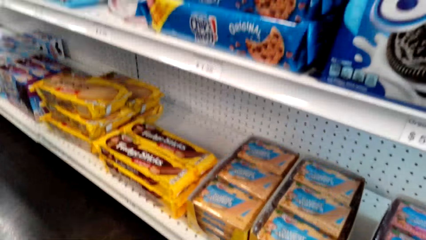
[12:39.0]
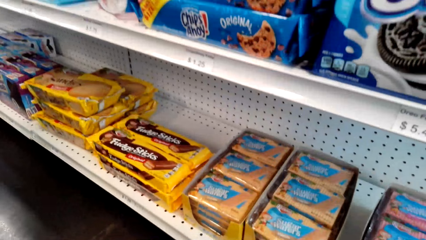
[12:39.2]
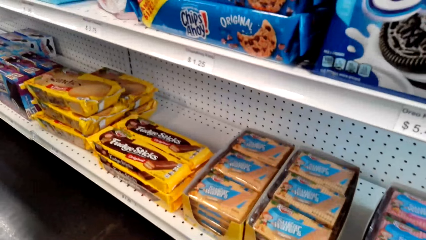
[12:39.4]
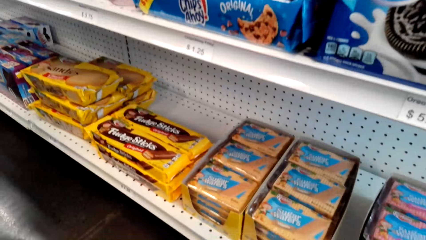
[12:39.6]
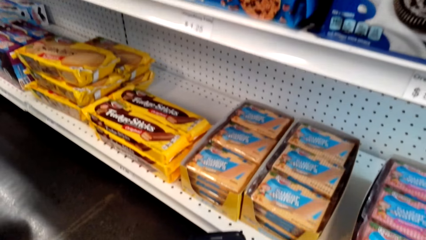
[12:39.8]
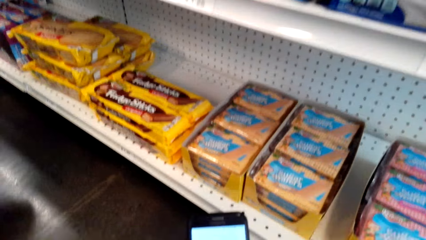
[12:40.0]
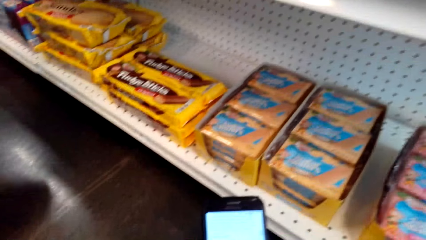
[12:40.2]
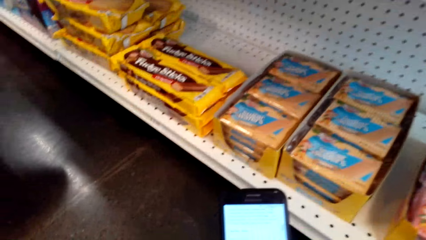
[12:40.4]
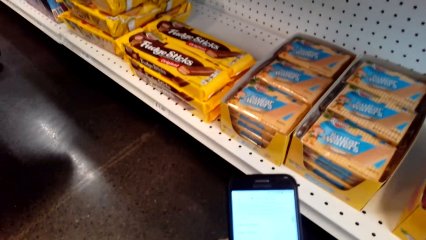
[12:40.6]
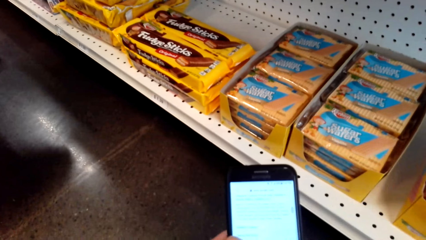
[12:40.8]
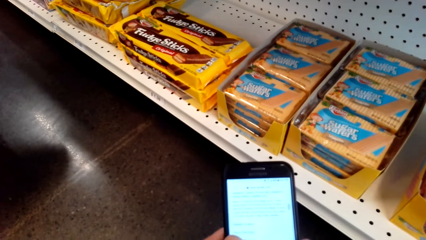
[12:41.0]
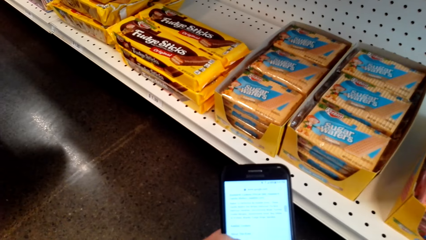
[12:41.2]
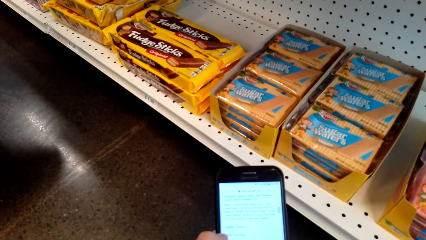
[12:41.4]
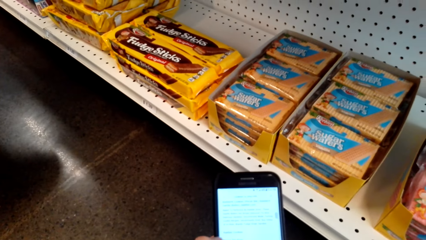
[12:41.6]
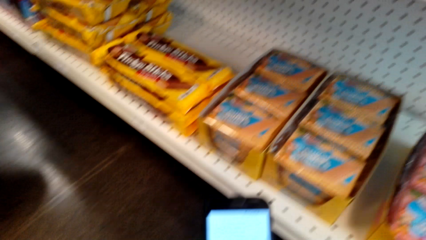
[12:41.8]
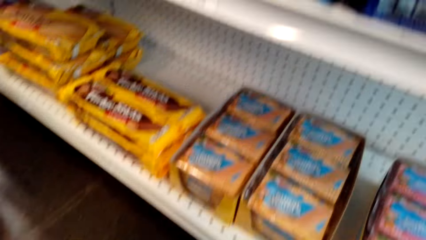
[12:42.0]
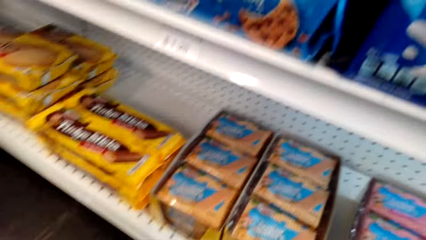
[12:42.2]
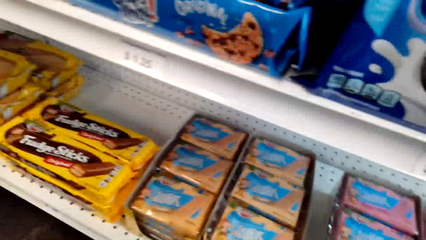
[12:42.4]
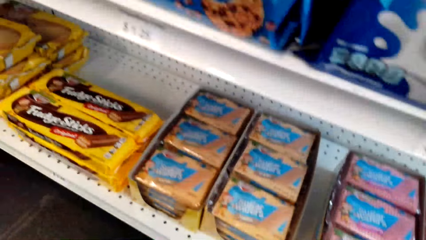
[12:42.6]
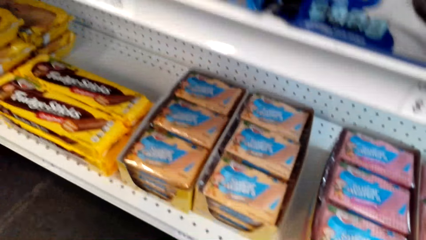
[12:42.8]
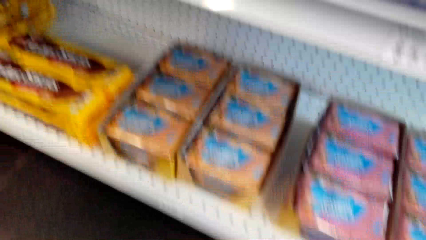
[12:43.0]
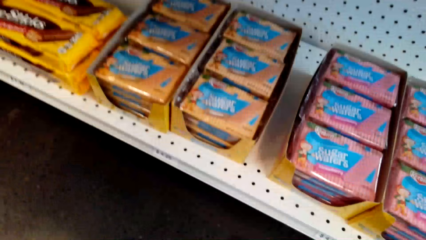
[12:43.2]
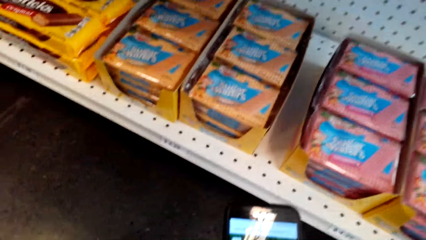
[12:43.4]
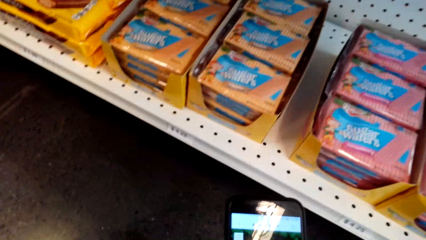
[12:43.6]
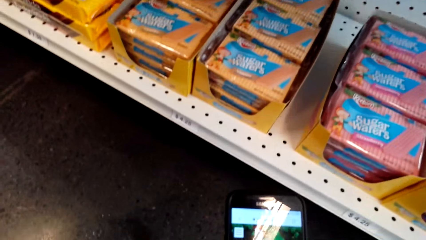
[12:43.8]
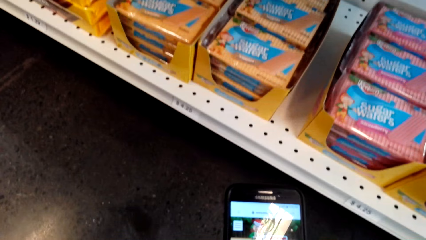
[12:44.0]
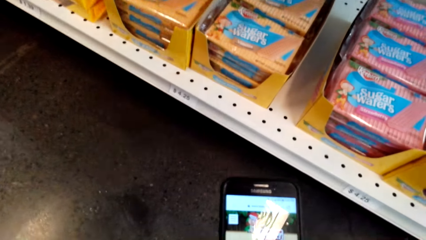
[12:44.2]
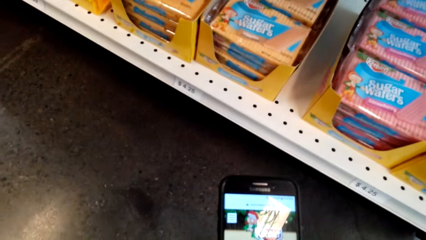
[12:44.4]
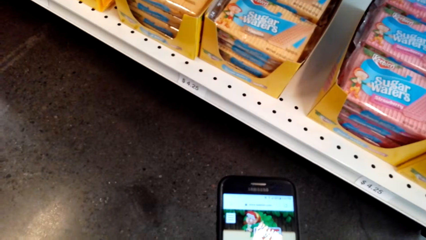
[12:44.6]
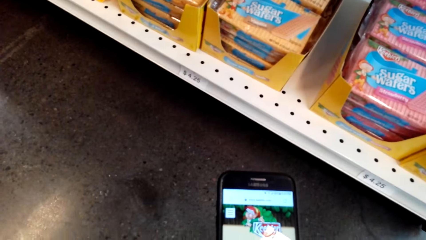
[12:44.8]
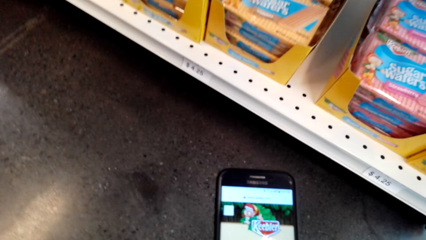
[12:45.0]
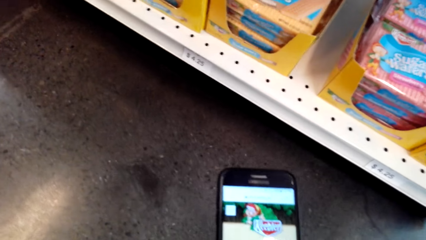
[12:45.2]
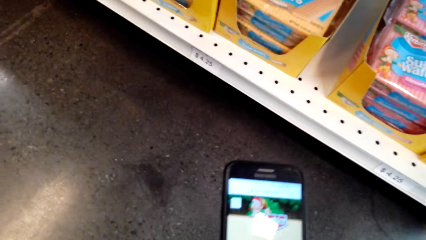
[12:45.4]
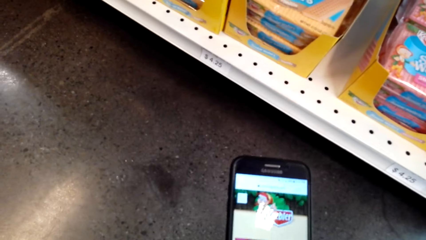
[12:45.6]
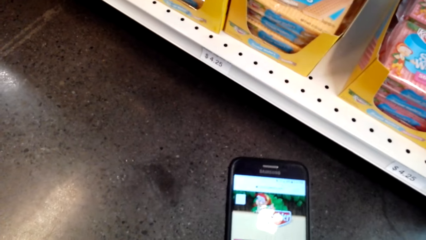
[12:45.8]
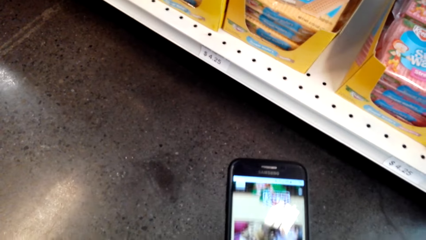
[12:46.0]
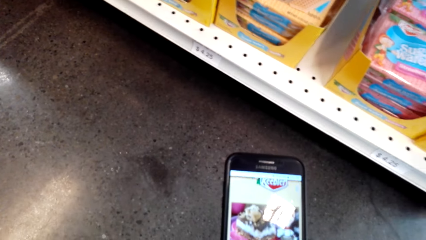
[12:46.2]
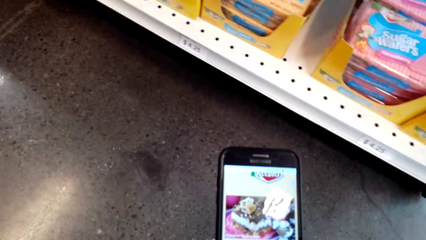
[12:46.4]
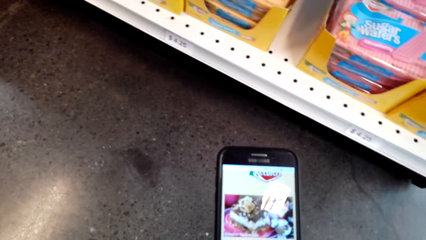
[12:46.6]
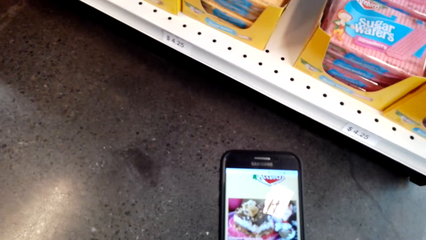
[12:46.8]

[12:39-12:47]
The camera wearer operates the phone. They look at the phone.

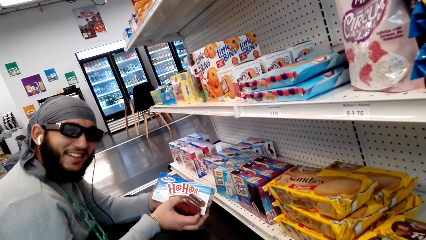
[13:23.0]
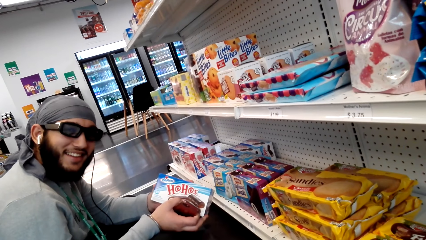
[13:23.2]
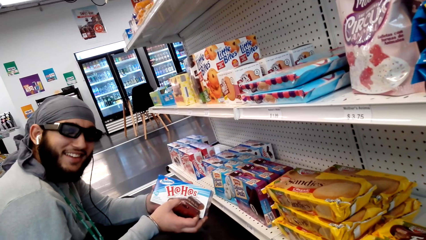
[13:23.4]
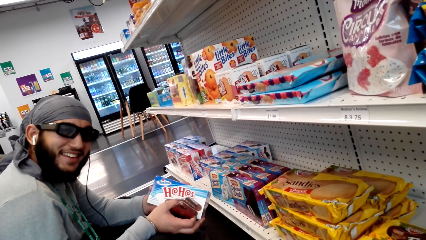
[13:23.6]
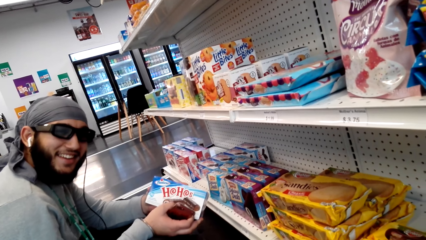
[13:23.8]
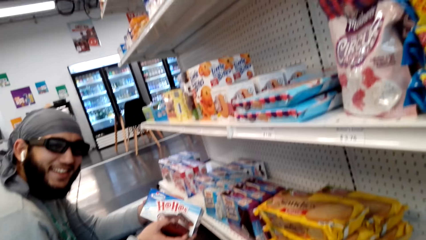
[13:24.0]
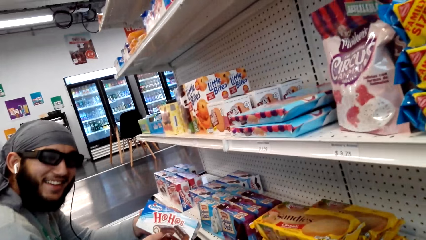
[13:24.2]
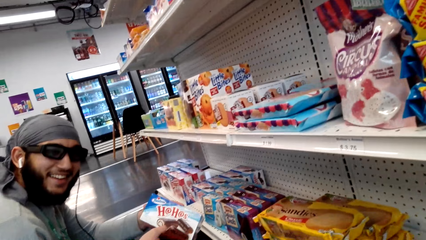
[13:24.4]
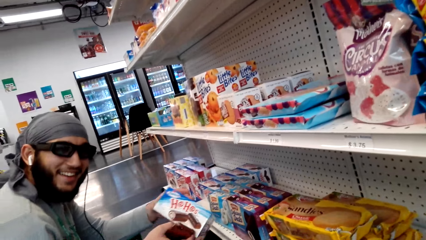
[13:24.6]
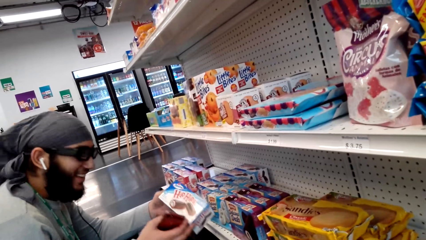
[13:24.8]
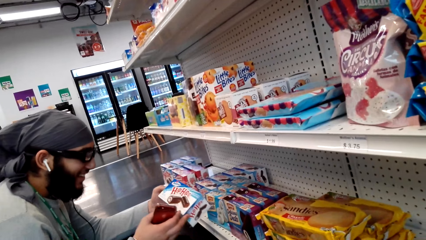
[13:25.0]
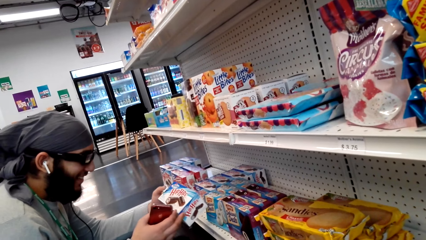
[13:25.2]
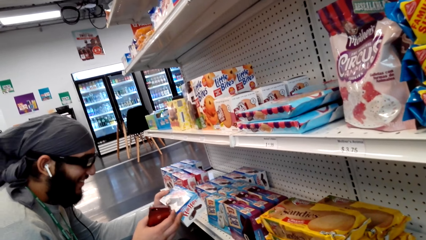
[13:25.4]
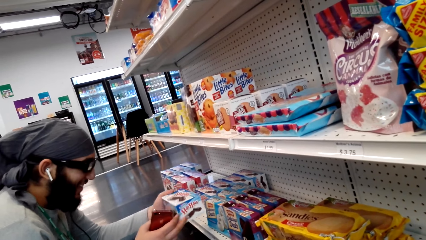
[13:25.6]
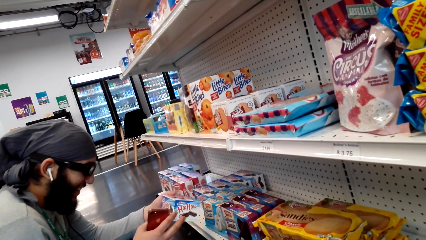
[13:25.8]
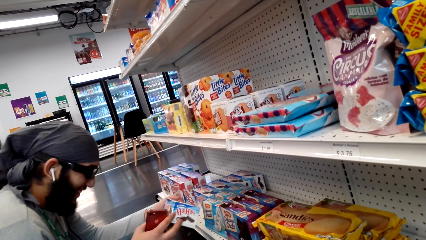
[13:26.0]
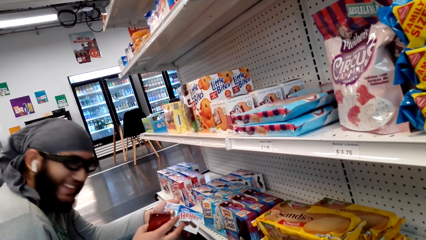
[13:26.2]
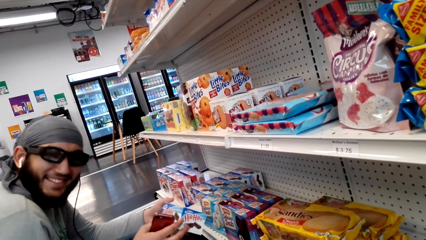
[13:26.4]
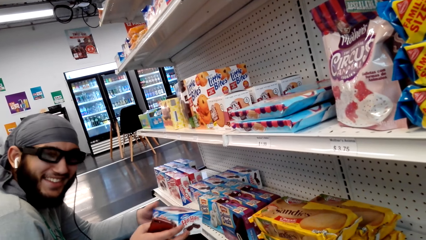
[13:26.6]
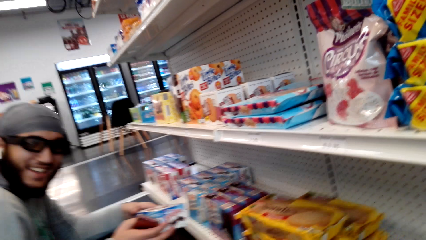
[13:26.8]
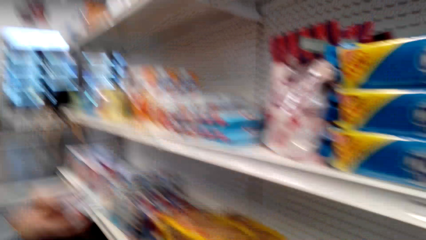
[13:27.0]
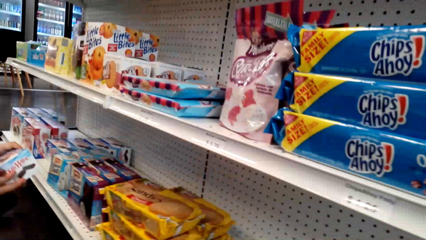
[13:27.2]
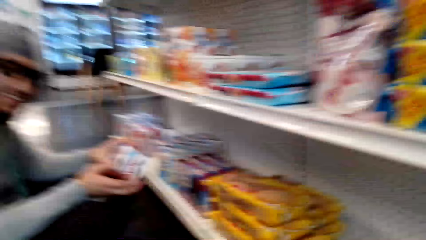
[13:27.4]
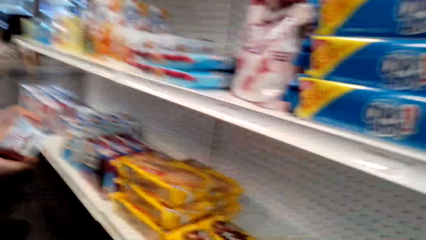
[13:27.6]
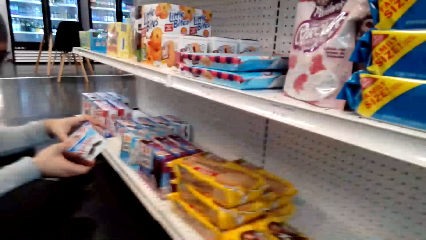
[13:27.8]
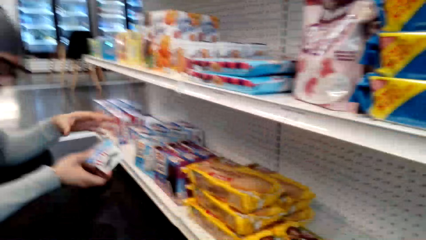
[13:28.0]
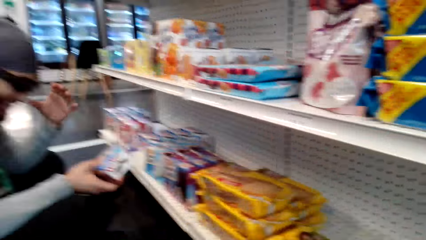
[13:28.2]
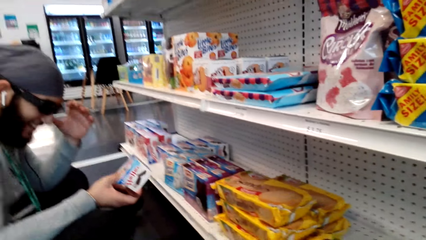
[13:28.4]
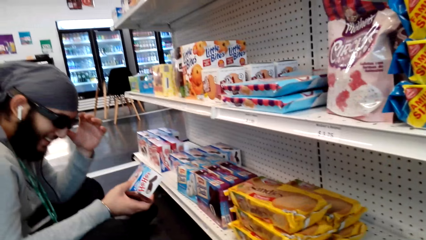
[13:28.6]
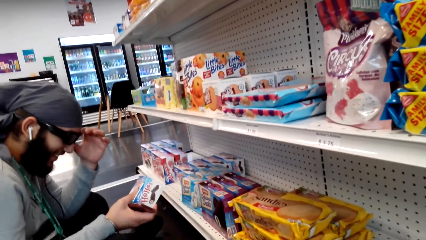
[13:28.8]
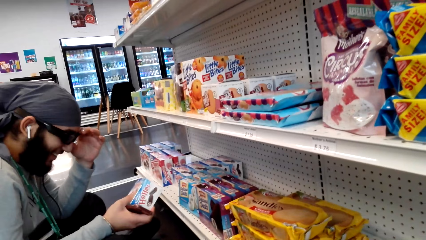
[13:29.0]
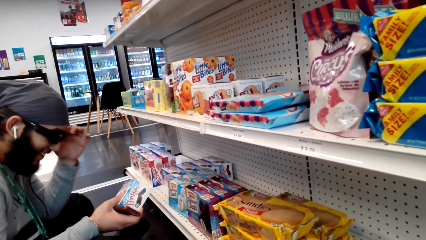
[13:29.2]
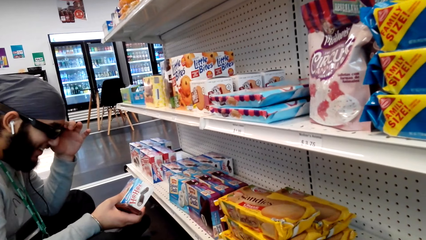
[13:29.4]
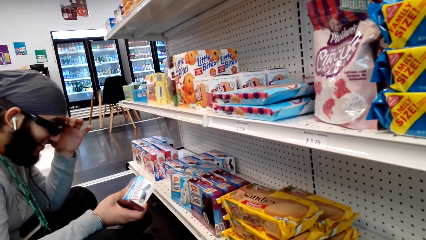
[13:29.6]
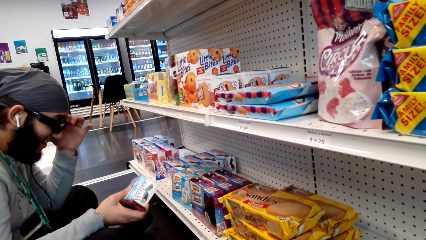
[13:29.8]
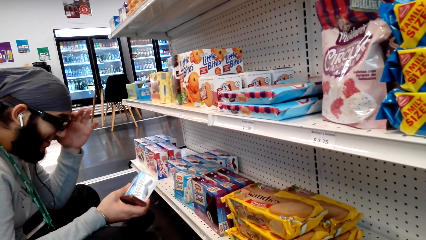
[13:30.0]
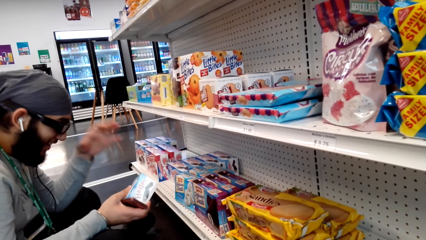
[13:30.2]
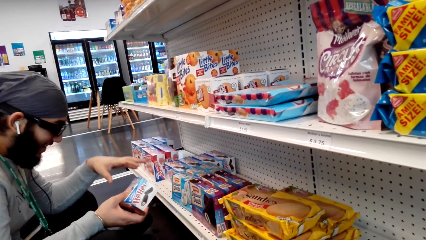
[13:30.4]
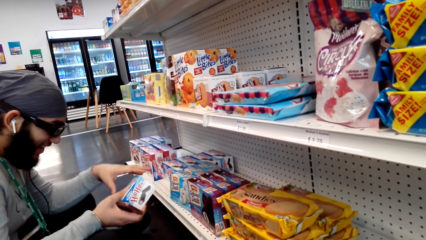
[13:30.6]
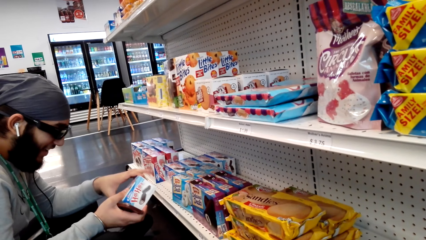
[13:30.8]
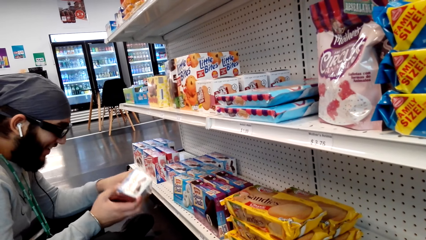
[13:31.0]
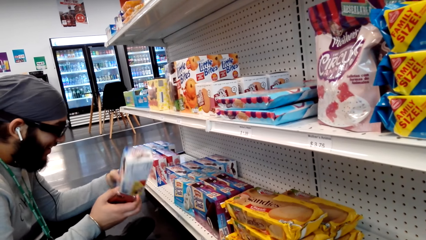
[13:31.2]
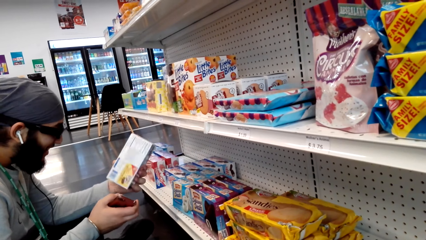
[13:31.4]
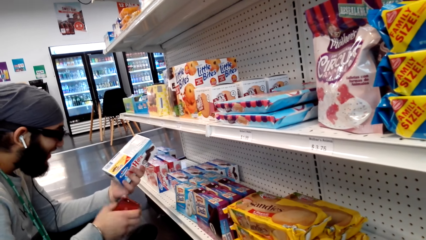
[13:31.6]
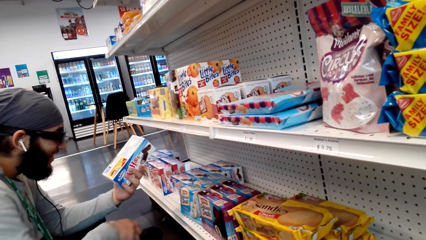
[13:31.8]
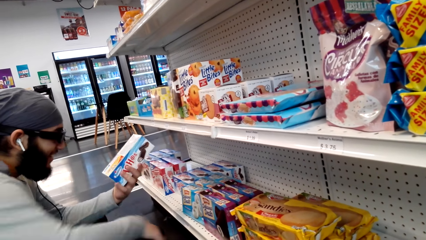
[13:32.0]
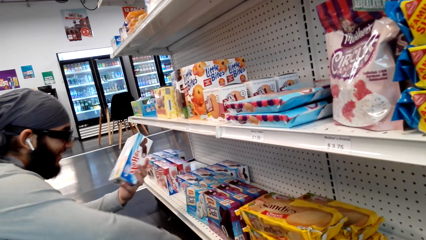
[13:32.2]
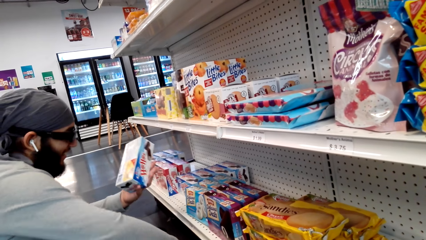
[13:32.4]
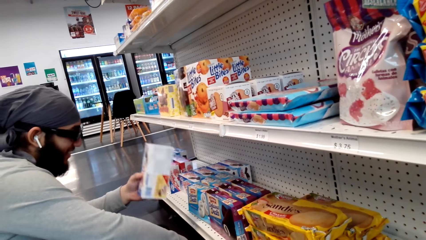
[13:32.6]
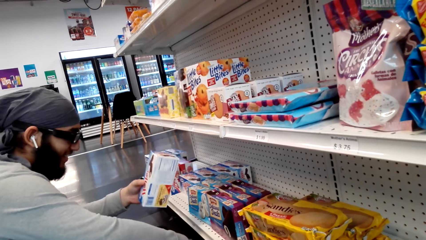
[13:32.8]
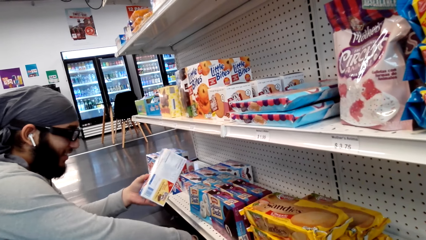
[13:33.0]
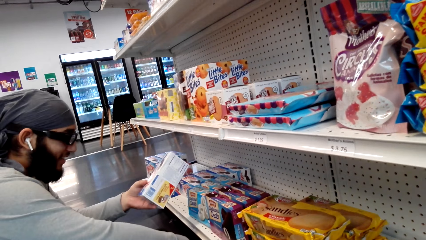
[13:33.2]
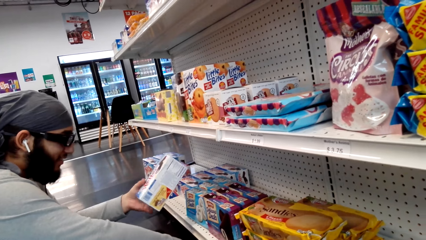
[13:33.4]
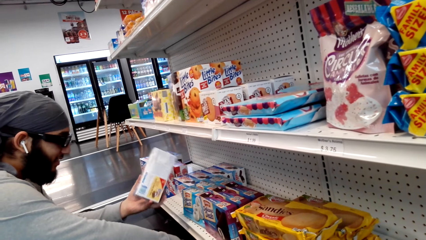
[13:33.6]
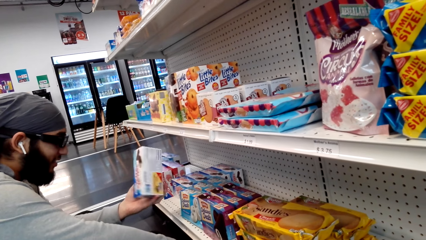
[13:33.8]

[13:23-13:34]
The camera wearer looks around.
